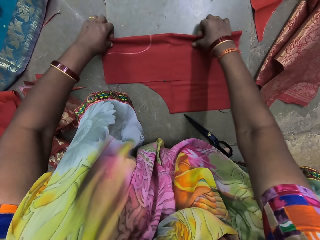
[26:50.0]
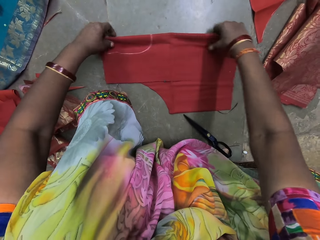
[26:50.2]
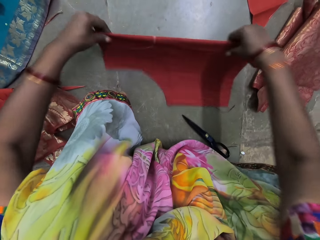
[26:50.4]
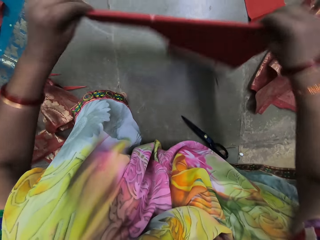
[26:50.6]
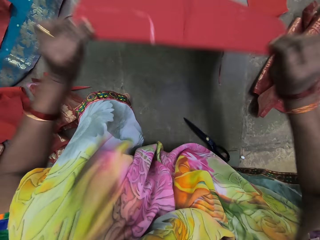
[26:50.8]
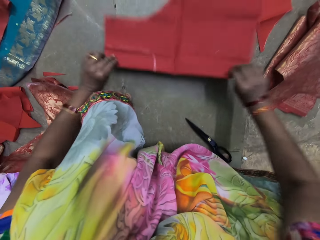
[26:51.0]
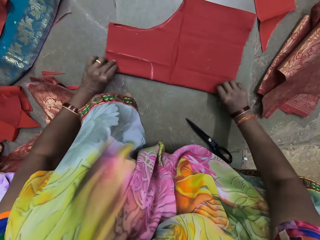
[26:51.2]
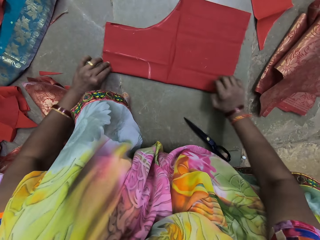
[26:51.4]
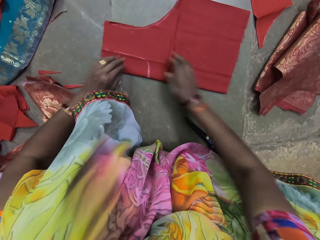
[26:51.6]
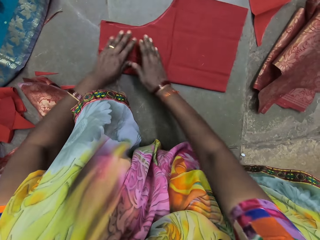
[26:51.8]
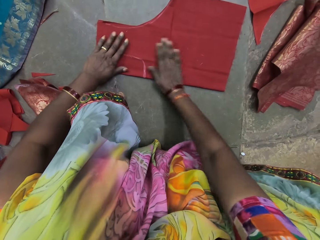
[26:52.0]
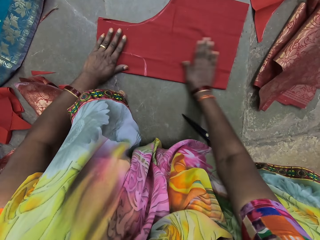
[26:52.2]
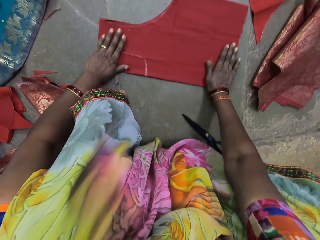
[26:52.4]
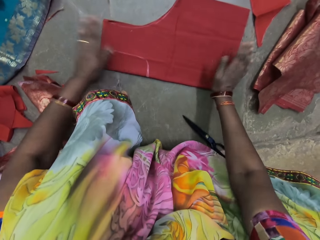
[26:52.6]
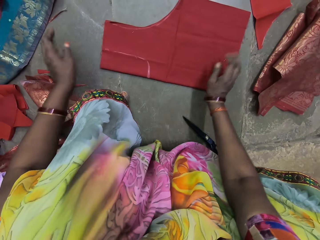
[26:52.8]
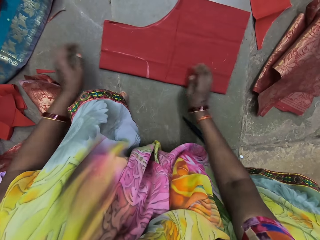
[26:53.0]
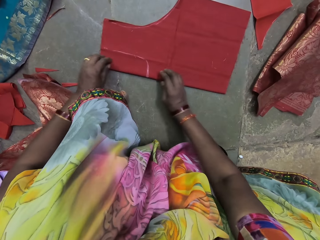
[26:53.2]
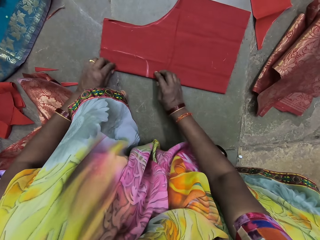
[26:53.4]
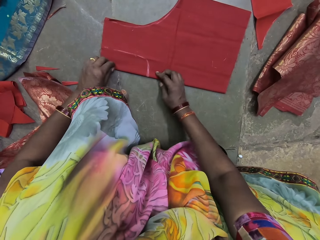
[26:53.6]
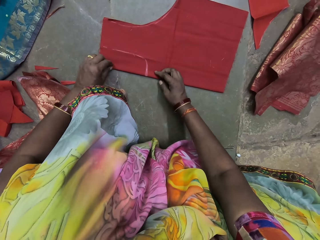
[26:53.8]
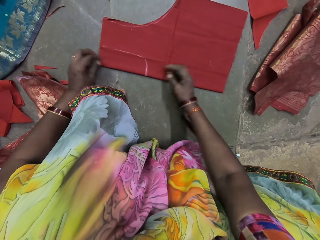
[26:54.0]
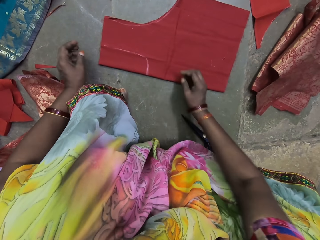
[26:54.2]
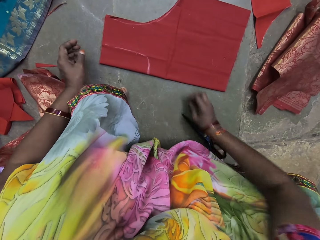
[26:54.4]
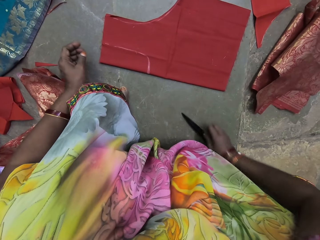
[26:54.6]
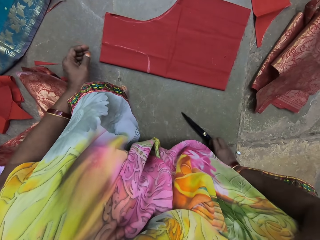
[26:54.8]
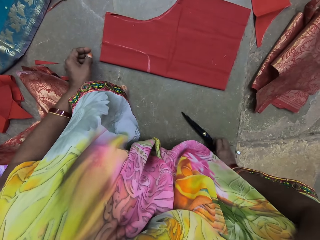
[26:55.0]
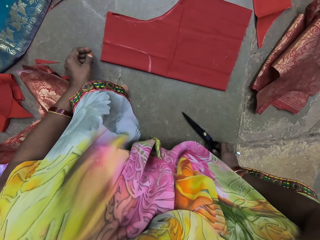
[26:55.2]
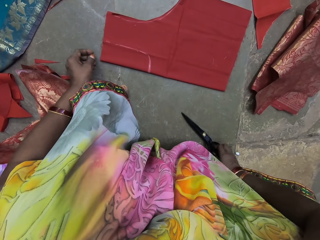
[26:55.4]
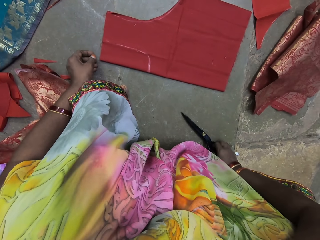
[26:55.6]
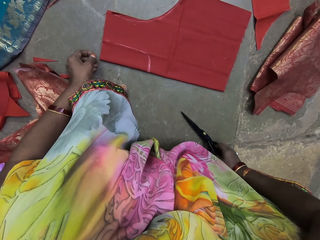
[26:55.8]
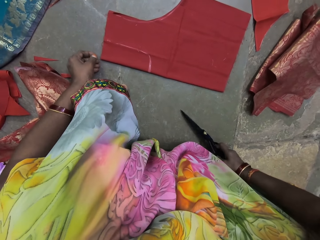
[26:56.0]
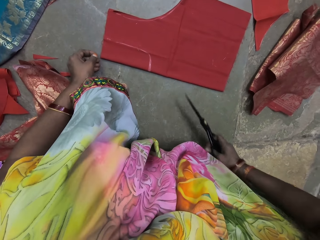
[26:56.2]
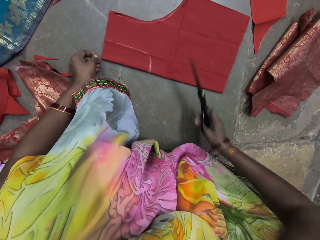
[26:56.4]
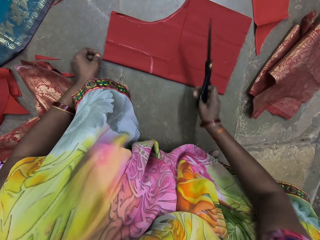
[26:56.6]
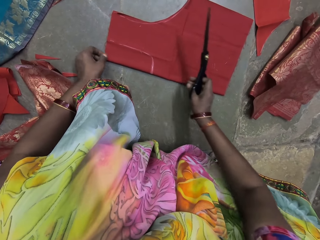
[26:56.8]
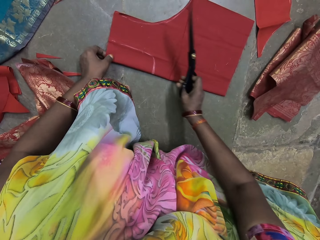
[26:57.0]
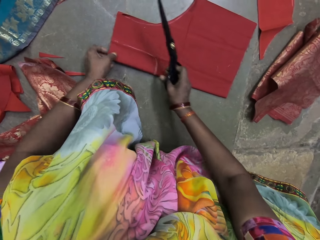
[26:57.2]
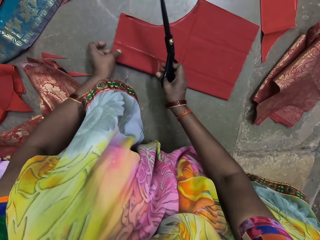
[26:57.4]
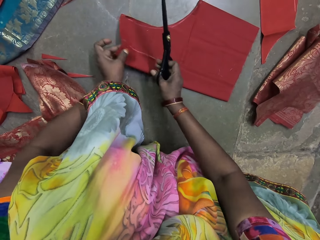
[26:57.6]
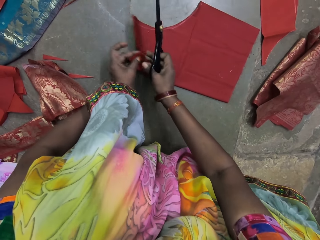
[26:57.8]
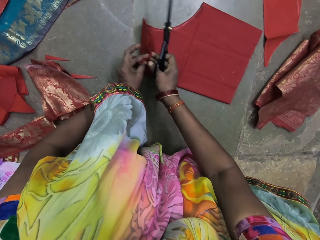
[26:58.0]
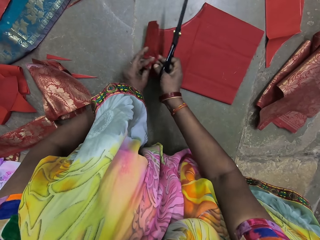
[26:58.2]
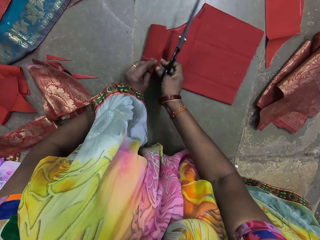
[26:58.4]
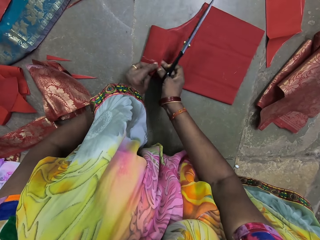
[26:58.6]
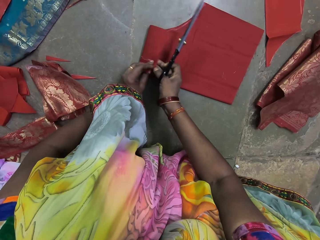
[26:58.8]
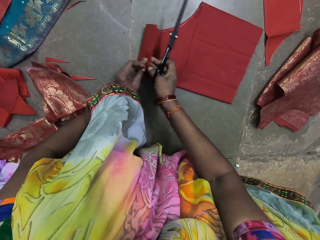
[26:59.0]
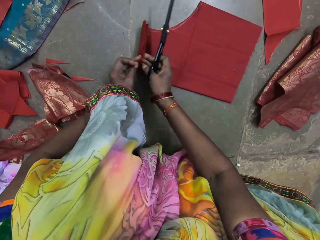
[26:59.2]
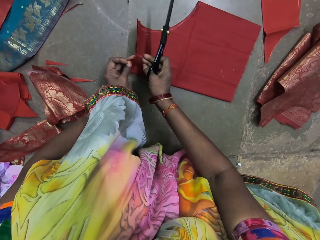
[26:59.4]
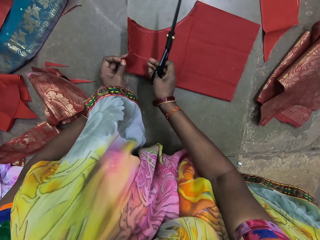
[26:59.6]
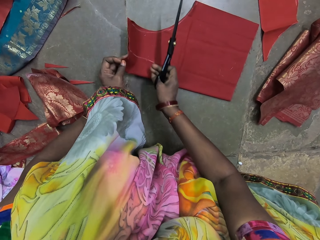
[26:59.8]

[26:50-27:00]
The camera wearer turns the fabric over with her hands. She smoothens the fabric with her hands. She picks up the scissors from the floor with her right hand. She lifts the fabric with her left hand. She holds the fabric with her hands.

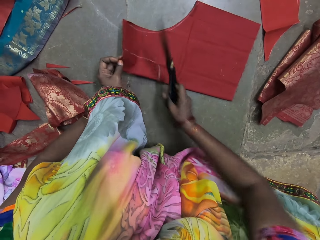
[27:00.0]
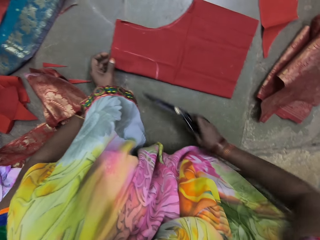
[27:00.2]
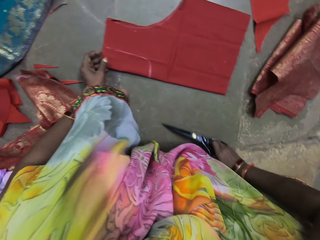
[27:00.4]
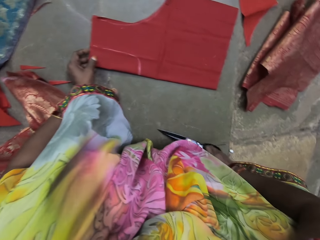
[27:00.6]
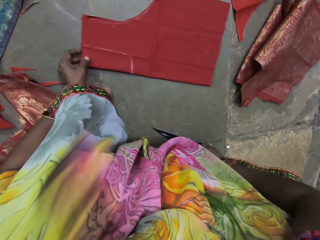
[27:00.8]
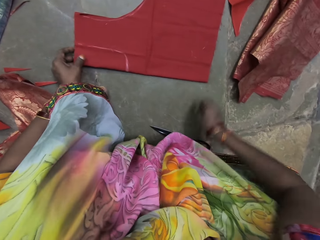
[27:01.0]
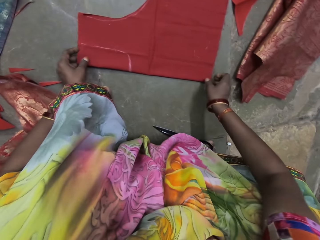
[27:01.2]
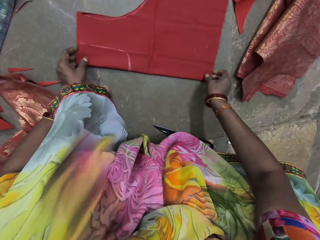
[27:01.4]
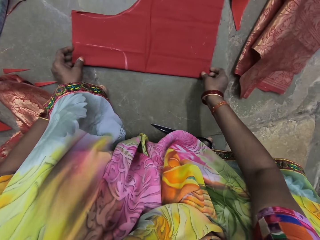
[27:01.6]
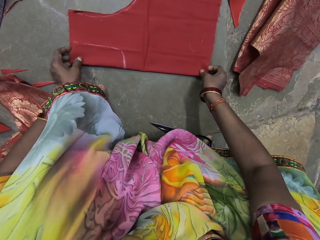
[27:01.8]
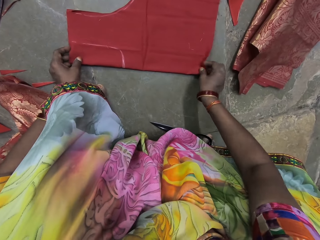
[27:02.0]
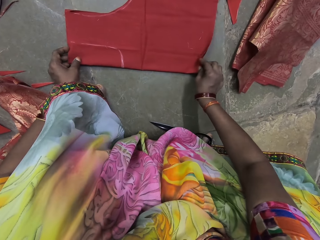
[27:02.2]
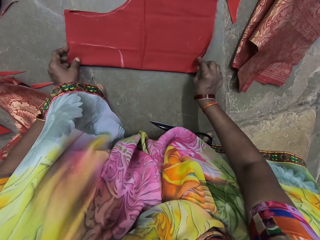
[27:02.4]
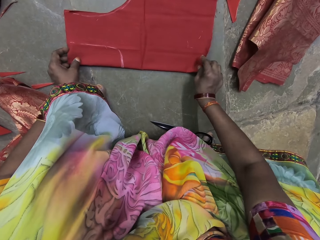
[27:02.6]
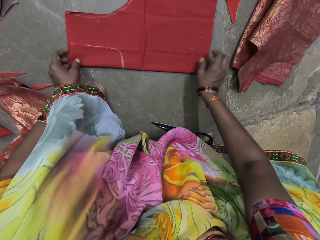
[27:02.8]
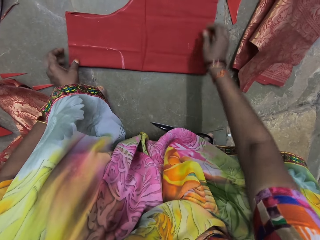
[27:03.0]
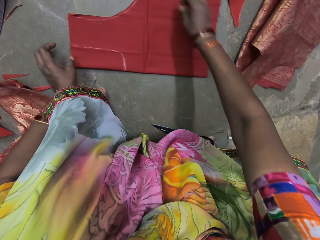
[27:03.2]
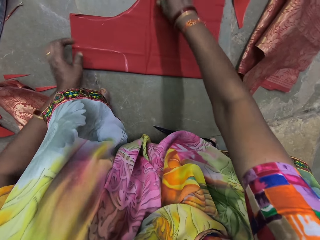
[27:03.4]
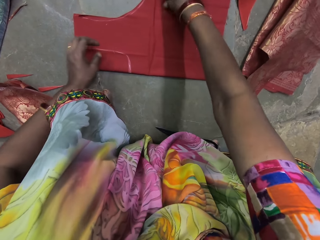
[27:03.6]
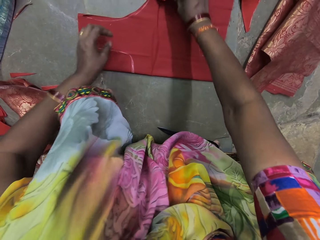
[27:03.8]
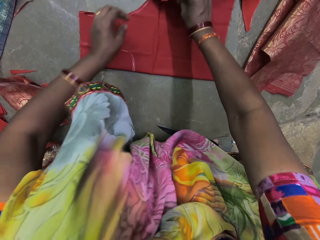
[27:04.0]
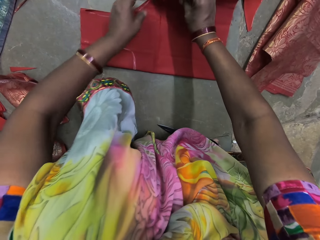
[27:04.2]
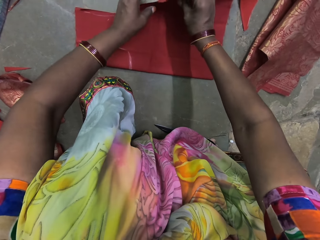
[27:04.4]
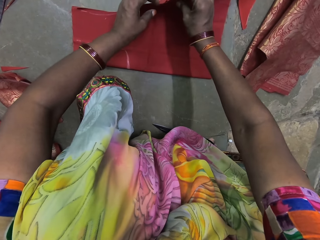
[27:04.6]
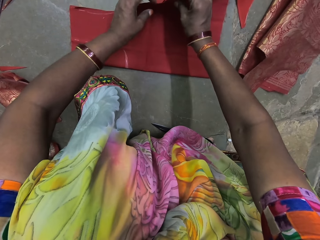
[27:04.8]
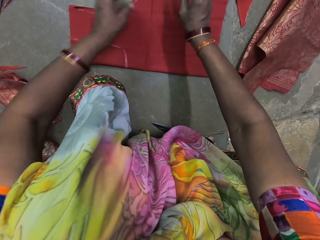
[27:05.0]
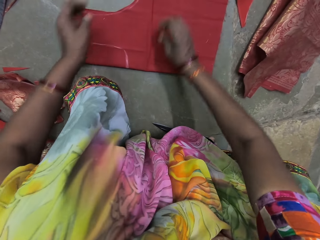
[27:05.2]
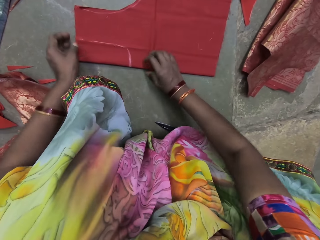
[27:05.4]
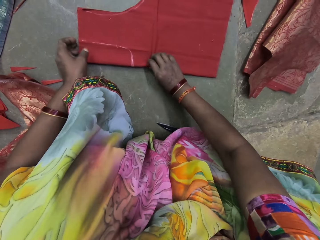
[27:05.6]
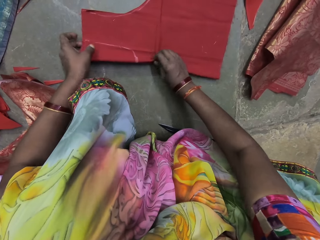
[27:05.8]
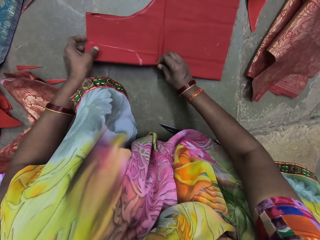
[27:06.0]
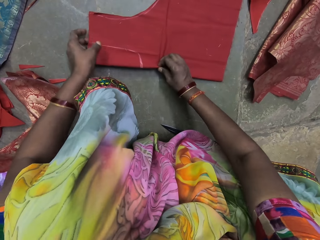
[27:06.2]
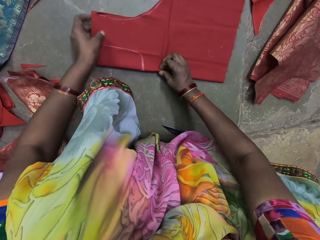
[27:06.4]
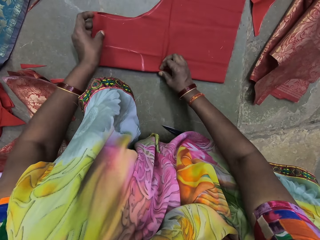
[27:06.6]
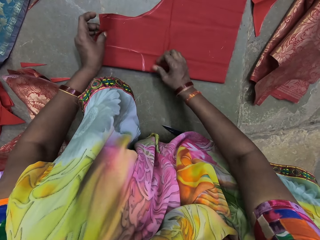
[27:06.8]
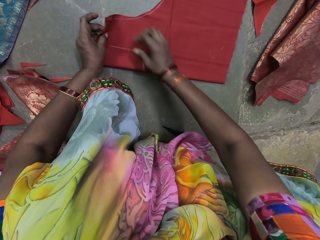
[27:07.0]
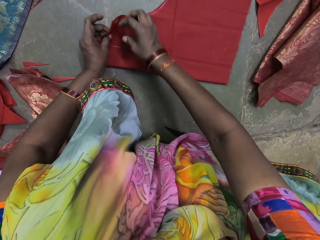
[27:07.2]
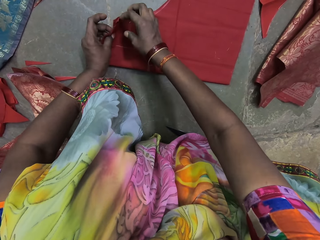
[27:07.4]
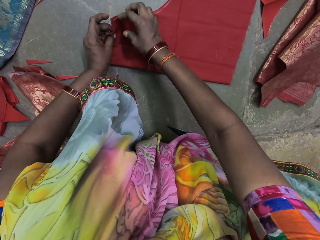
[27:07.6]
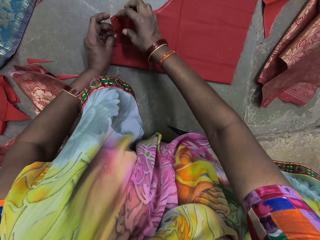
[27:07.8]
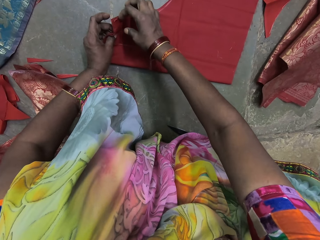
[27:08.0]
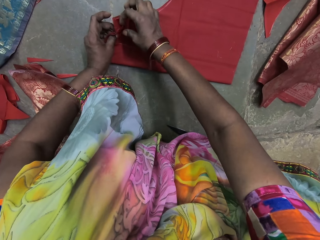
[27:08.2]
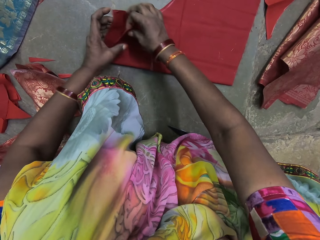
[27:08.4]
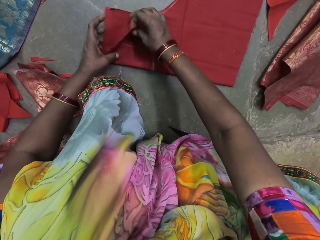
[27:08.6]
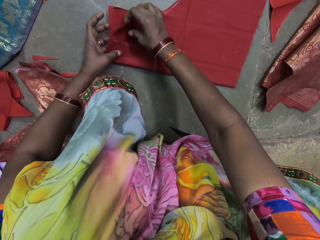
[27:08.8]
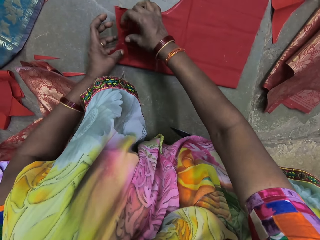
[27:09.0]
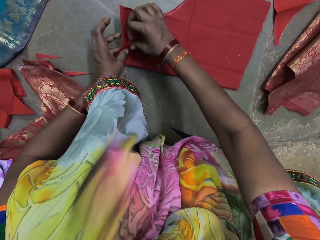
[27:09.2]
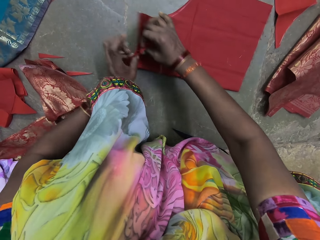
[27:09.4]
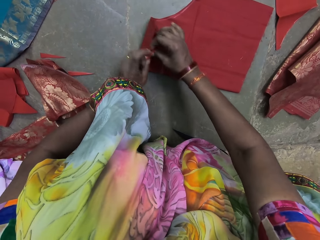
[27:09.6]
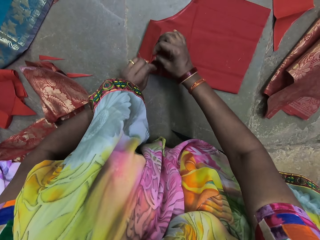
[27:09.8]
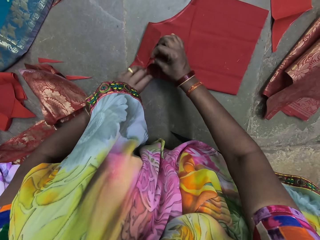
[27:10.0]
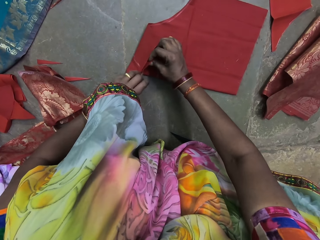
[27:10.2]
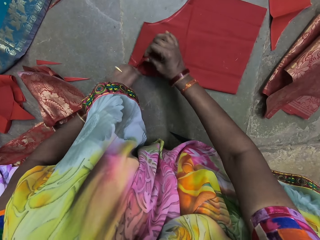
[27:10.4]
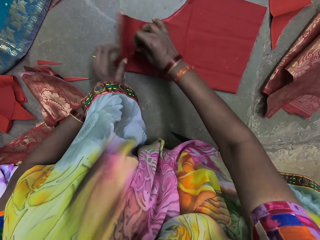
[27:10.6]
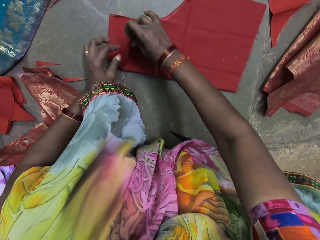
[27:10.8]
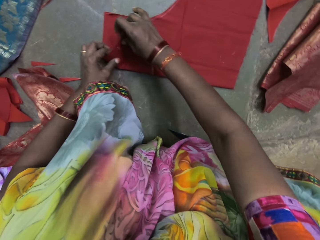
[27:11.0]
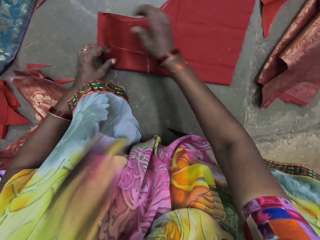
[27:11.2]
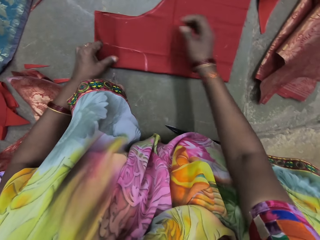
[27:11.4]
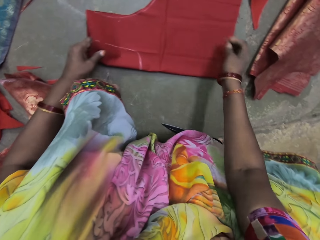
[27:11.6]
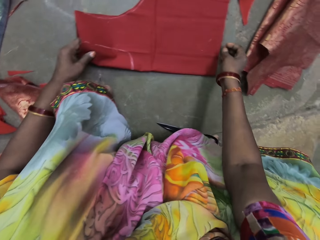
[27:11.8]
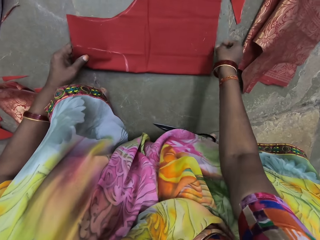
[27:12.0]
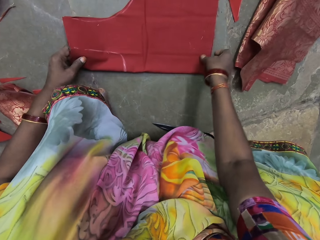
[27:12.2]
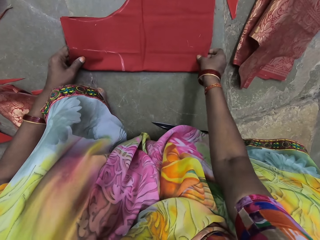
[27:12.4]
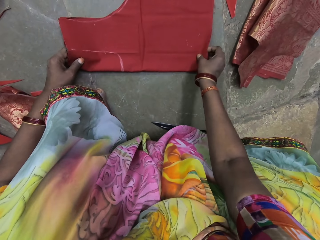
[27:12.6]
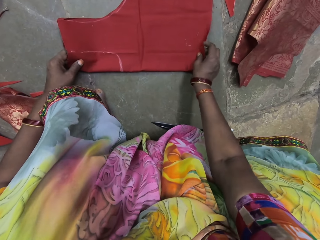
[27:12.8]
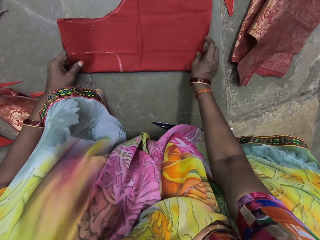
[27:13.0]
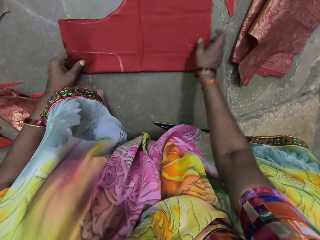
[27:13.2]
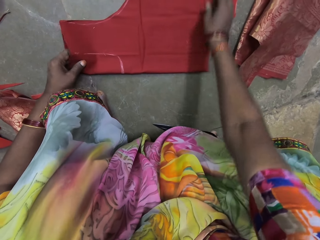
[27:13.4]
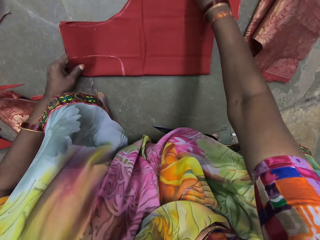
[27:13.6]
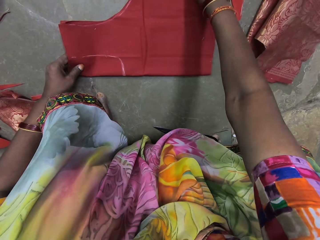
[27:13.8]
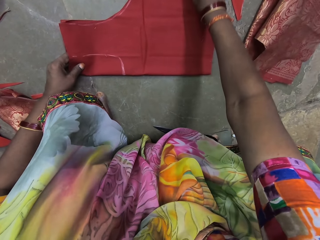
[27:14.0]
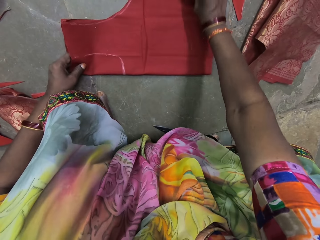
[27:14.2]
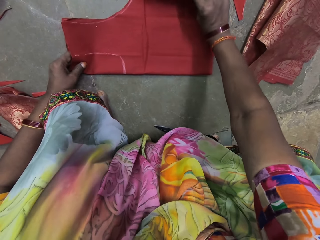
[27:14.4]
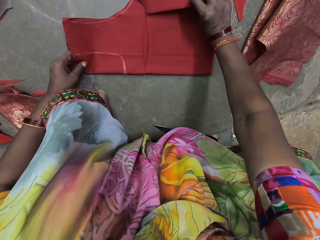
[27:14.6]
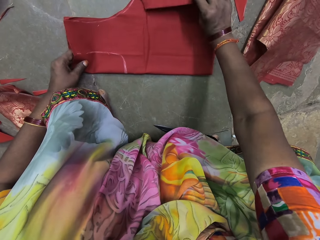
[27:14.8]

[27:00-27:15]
The camera wearer drops the scissors on the floor with her right hand. She holds the fabric or cloth with her right hand. She samples the cloth. She adjusts the fabric with her hands.
